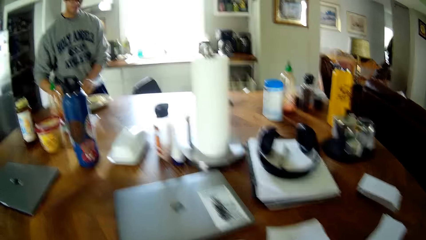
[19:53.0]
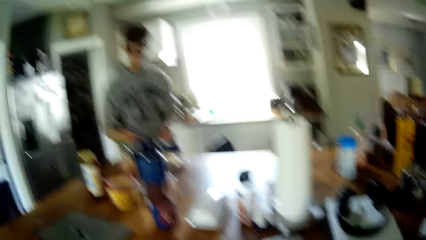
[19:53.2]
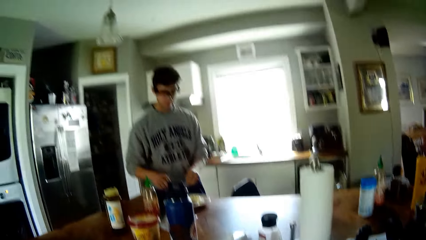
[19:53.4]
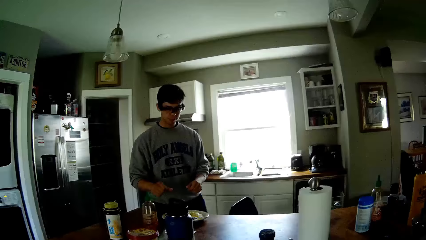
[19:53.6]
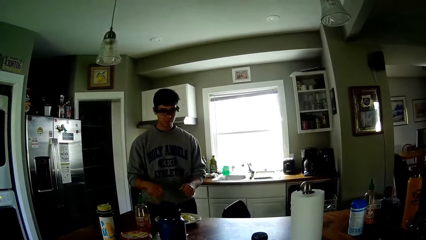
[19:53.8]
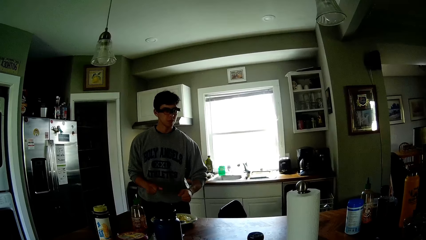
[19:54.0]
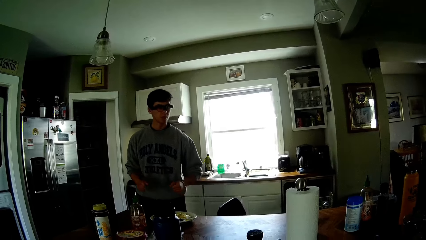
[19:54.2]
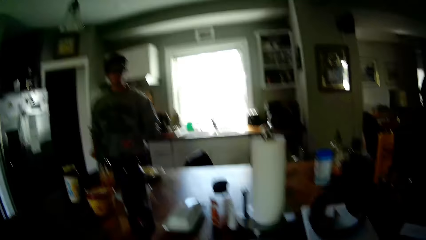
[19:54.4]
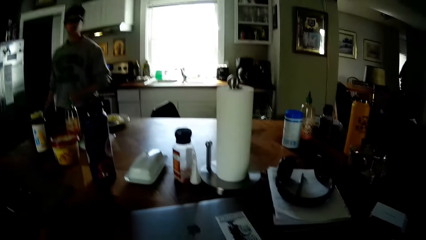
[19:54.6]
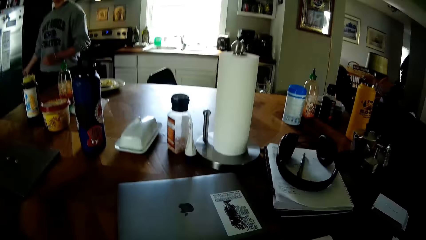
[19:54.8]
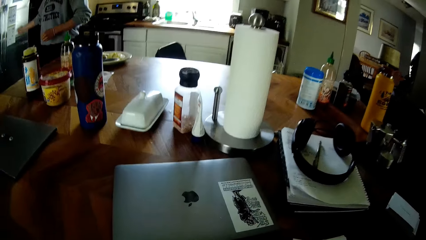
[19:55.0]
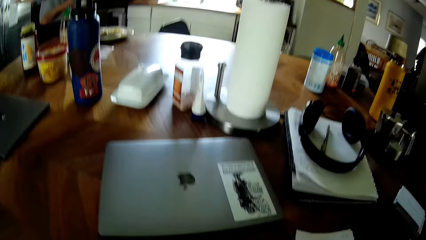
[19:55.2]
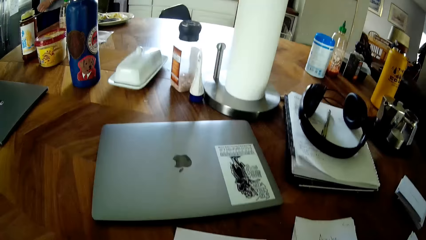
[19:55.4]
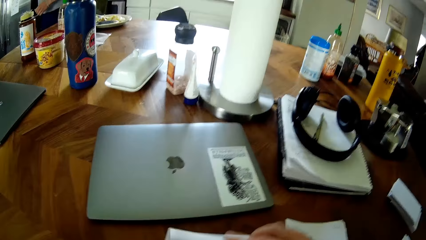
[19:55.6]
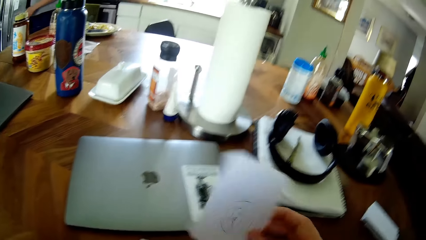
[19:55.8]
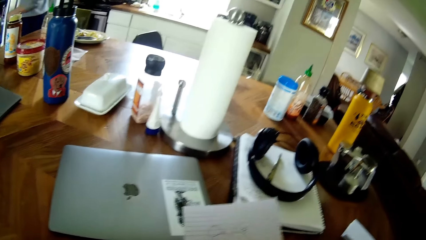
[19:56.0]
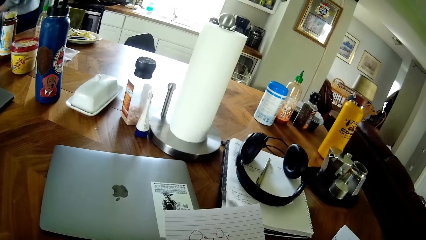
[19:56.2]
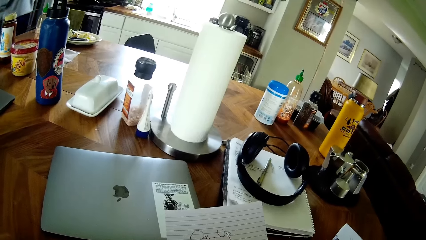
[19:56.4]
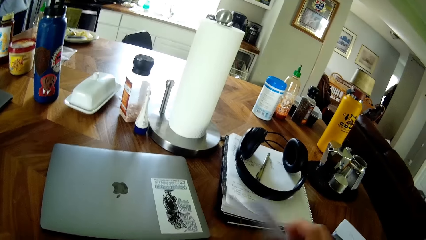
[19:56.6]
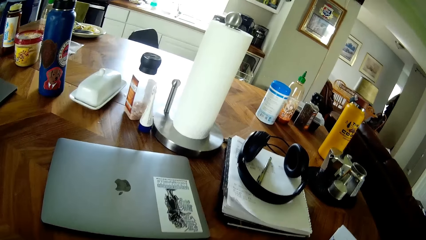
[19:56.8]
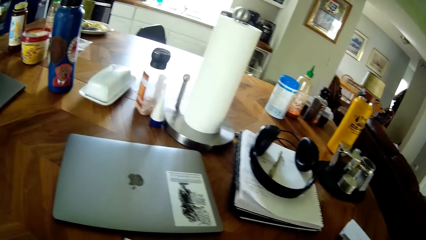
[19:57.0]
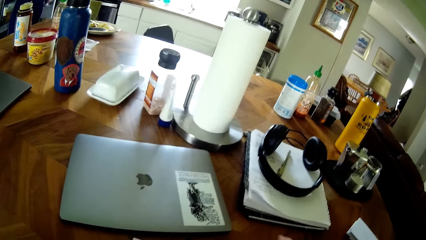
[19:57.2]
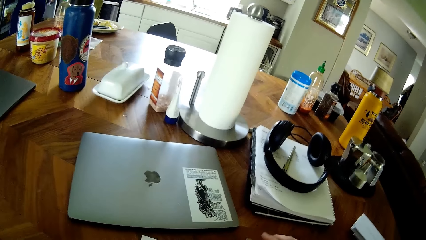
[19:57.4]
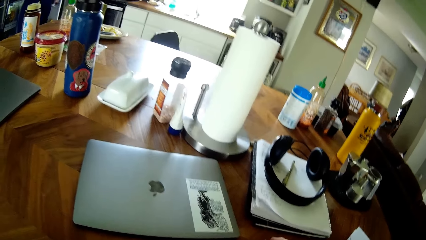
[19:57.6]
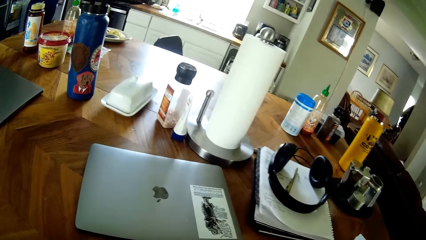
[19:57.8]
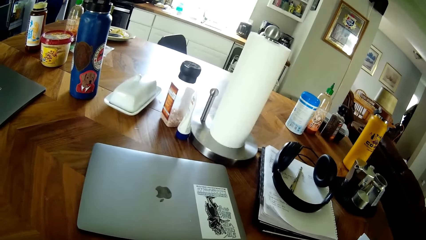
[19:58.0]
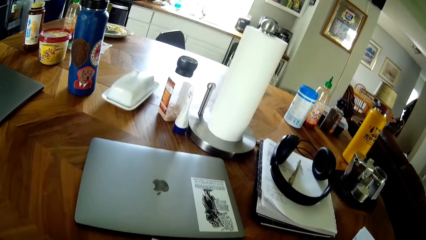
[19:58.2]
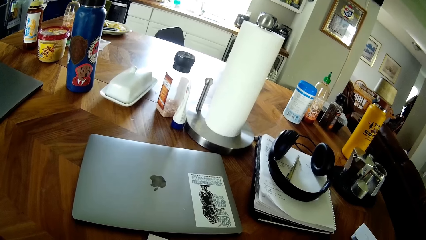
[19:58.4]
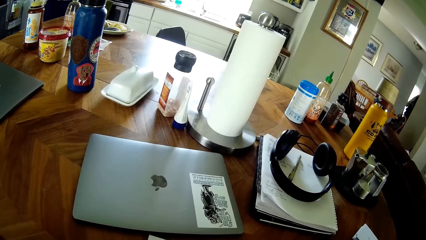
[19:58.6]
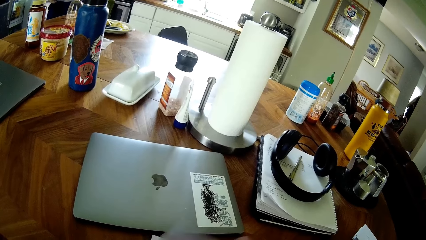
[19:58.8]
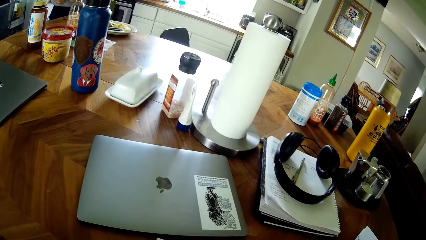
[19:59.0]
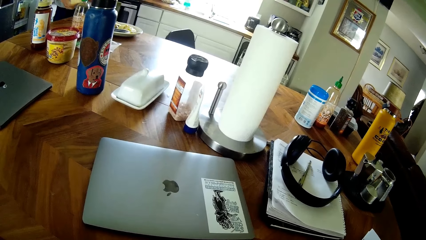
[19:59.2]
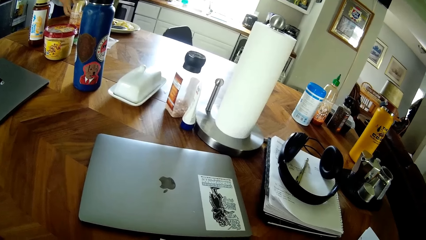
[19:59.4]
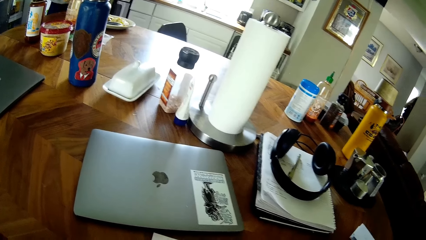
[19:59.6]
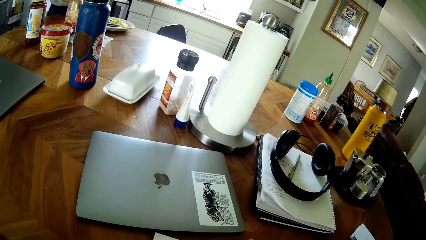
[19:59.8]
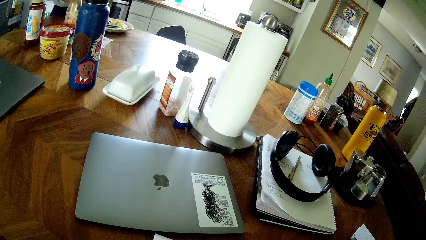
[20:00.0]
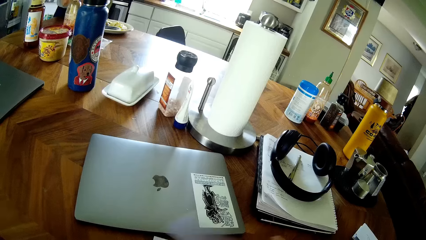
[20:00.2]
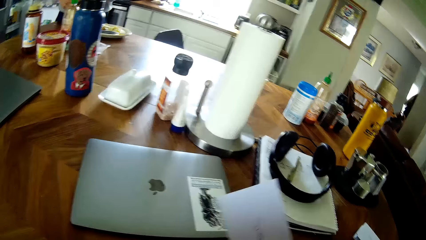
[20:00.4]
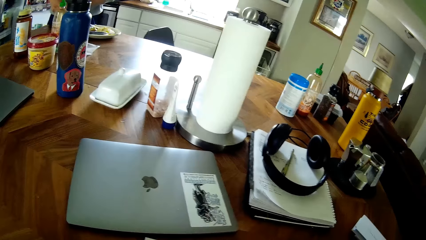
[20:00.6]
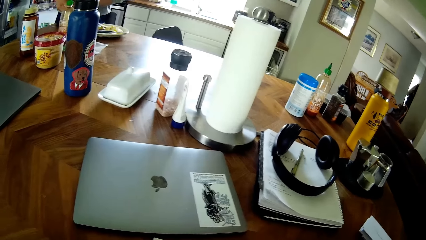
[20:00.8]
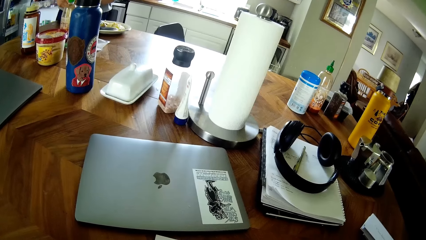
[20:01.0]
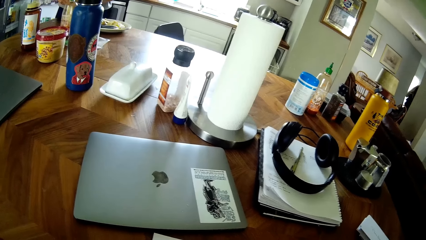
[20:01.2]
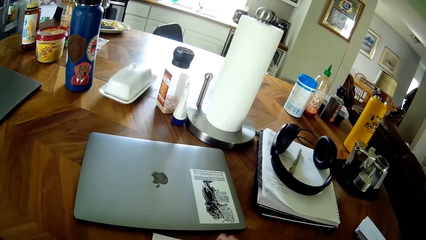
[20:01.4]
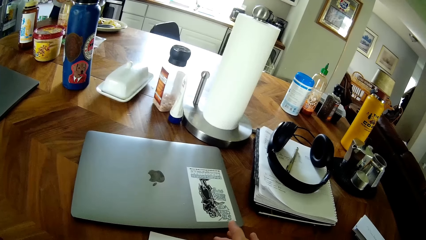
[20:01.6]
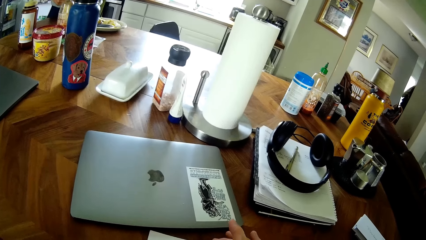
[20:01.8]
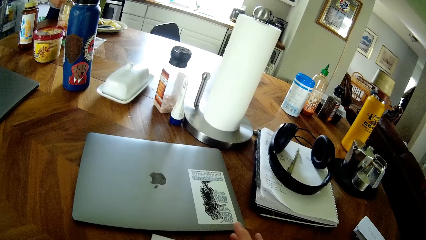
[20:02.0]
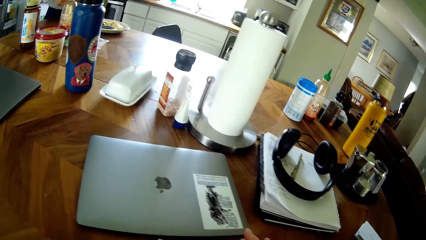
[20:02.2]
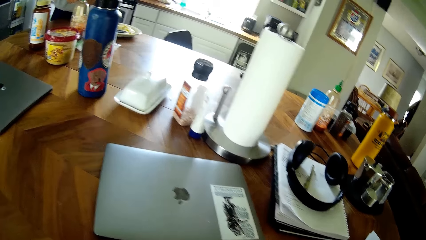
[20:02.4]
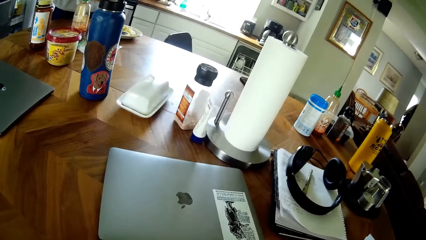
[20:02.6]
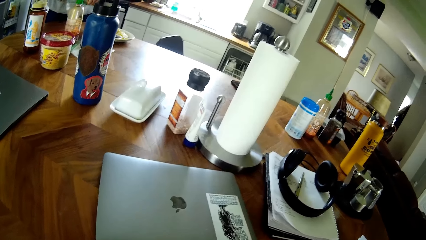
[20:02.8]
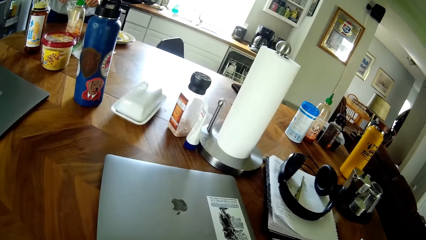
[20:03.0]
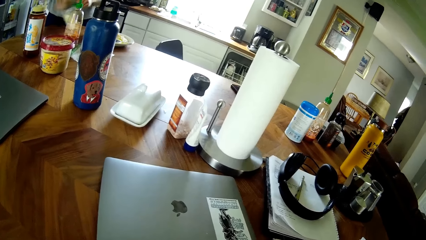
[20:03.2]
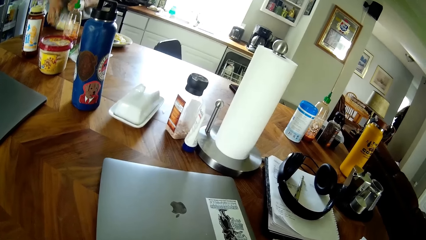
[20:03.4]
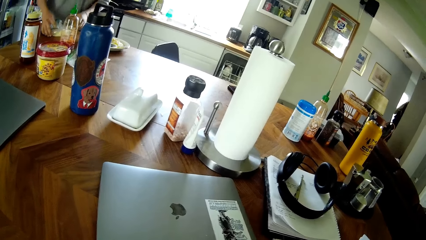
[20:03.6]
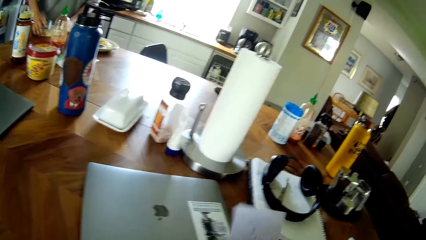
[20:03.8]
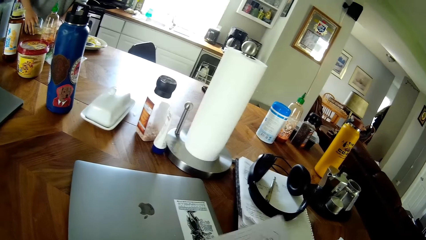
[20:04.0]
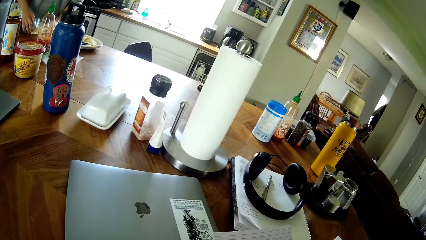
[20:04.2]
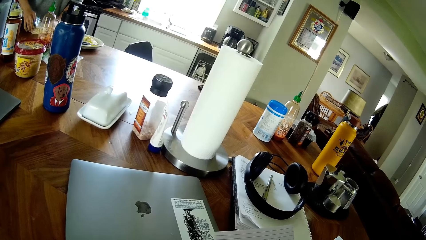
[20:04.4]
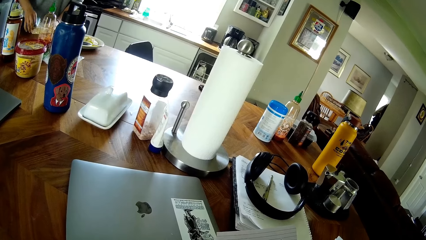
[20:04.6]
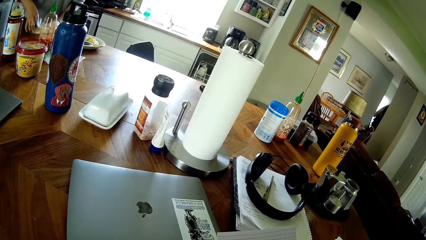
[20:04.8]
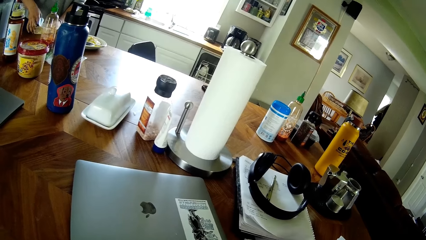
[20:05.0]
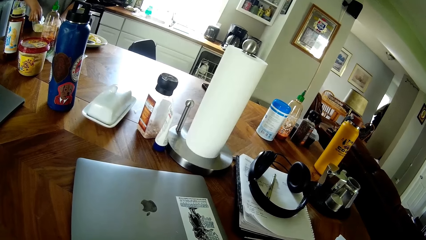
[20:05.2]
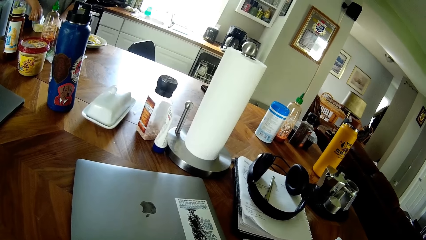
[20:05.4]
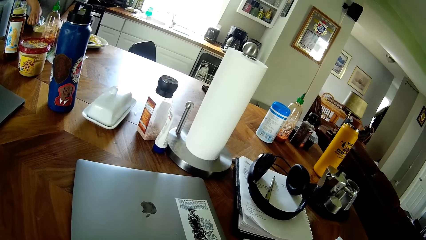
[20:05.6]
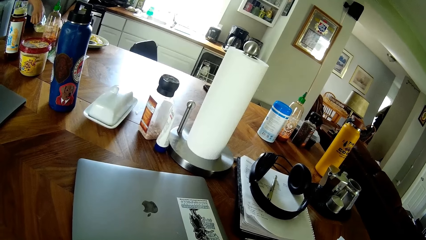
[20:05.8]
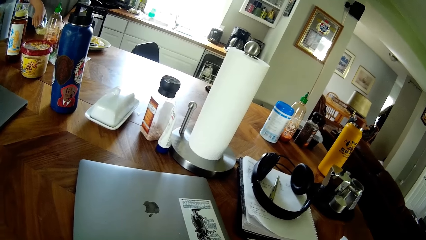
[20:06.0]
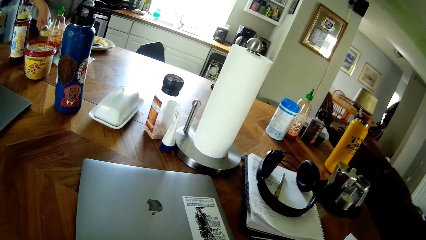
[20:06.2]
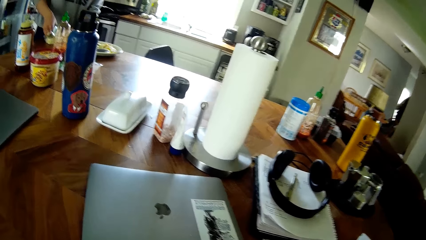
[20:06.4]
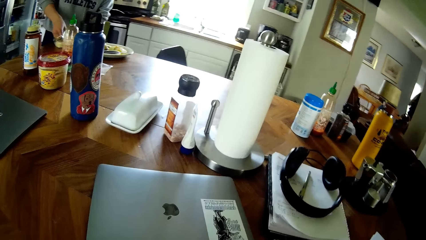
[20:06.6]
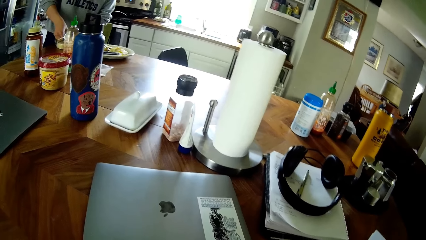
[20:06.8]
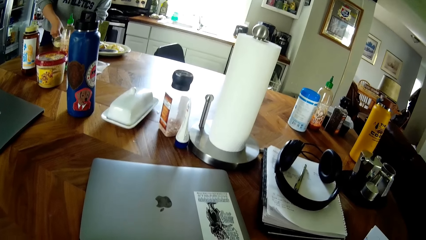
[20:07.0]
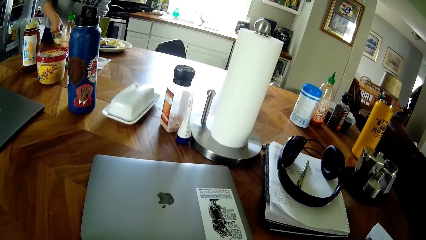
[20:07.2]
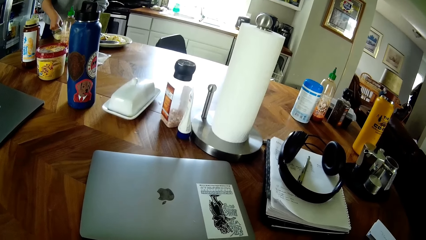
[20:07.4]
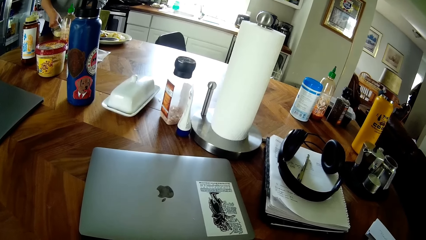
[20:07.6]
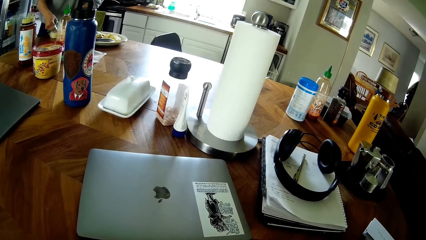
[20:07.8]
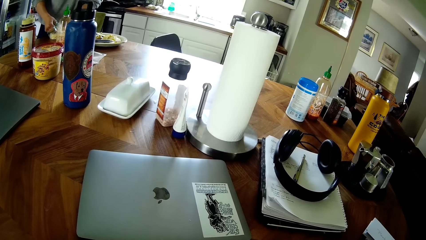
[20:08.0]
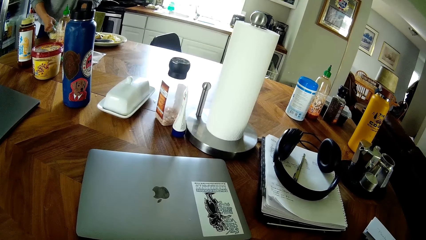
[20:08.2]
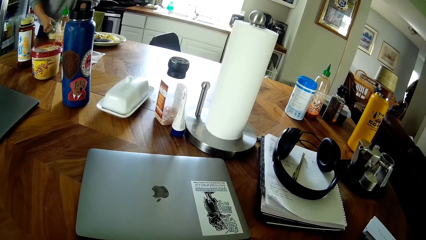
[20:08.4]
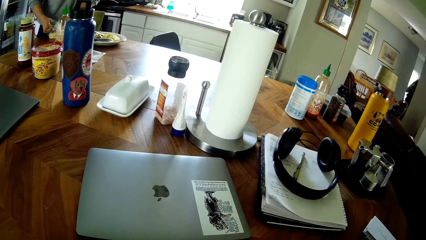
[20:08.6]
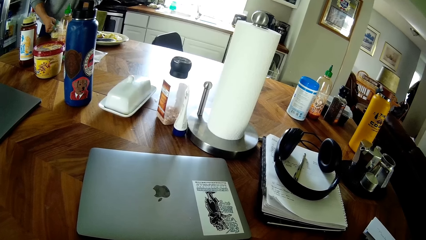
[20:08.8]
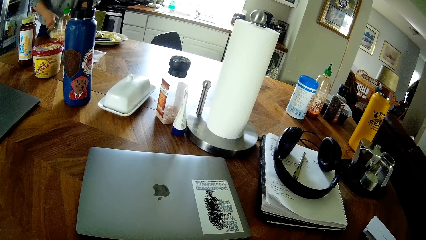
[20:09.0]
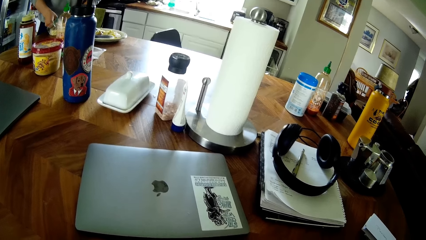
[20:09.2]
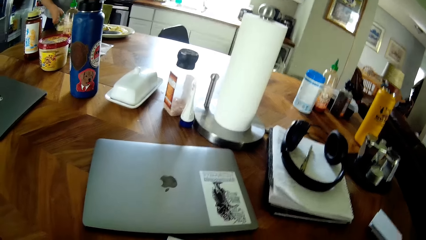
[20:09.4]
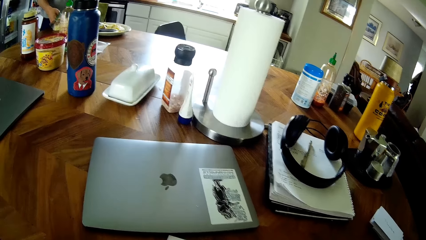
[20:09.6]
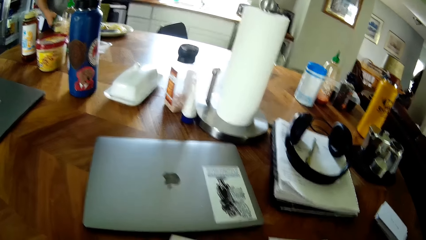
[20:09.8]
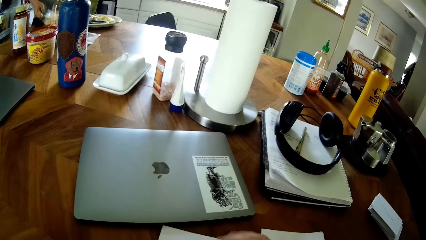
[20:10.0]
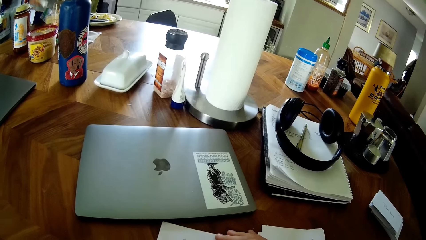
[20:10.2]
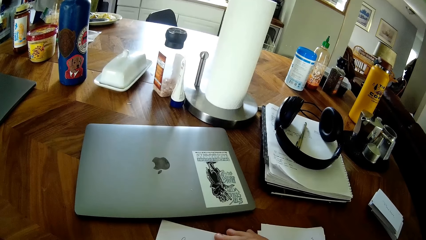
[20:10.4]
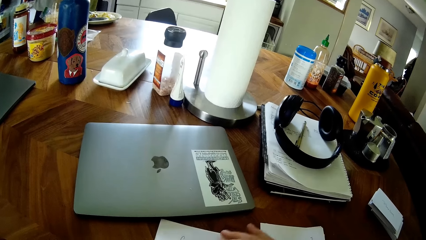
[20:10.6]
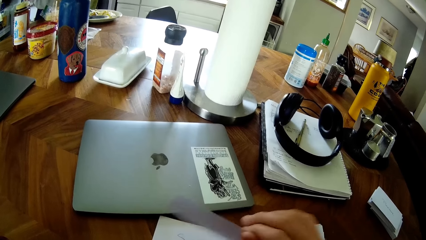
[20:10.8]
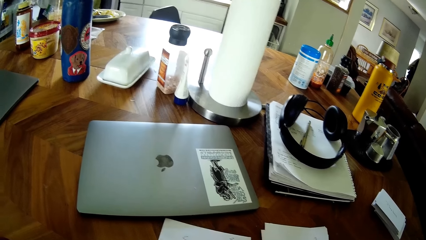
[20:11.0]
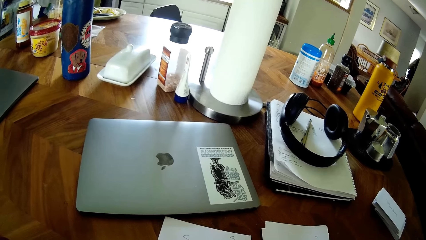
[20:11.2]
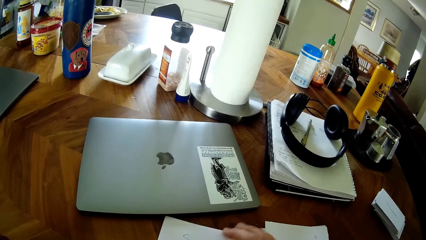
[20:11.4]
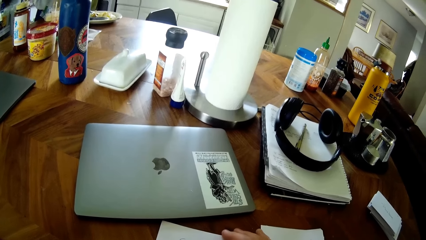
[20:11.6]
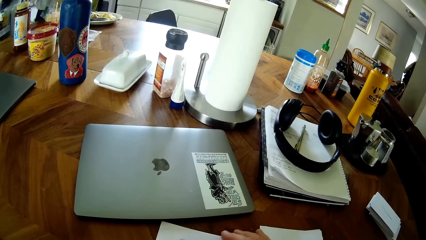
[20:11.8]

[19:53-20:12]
A man moves towards the refrigerator. The man opens the refrigerator with his right hand. The man drops a pack of bread sandwich on the table with both hands. The man opens the pack of bread sandwich with both hands. The man removes some pieces of cheese from the bread sandwich with his right hand.
